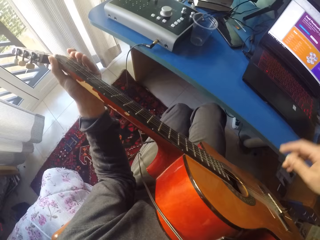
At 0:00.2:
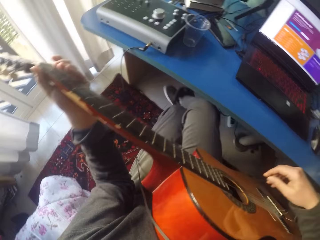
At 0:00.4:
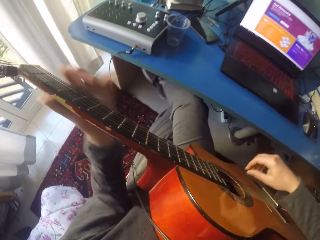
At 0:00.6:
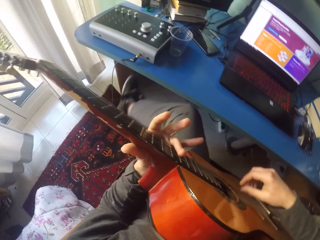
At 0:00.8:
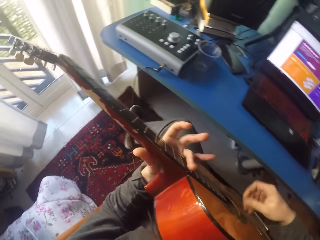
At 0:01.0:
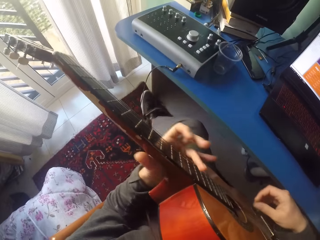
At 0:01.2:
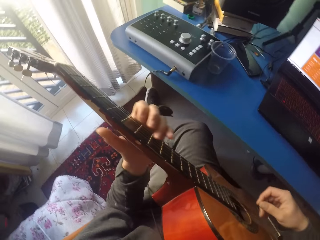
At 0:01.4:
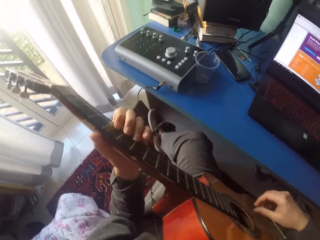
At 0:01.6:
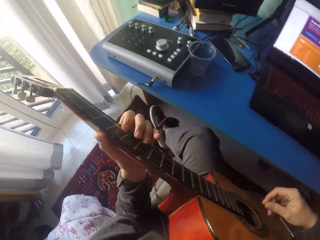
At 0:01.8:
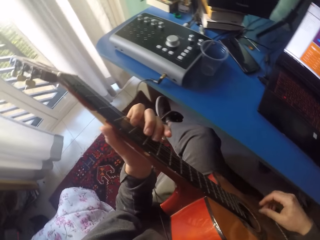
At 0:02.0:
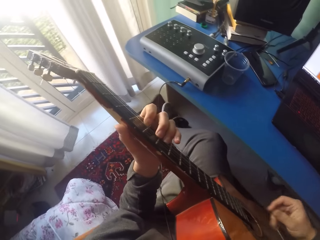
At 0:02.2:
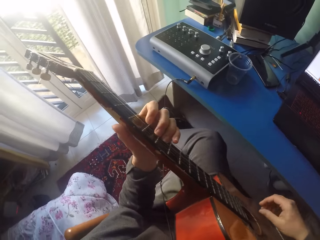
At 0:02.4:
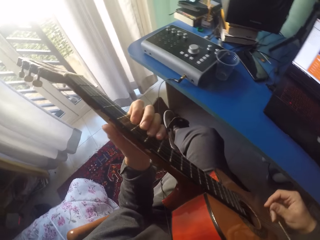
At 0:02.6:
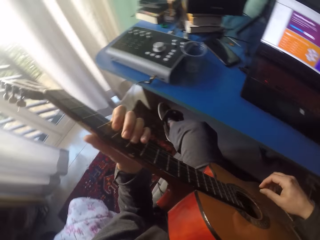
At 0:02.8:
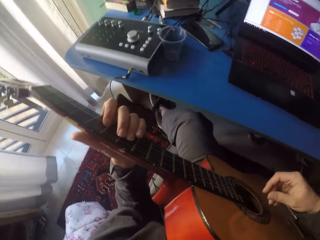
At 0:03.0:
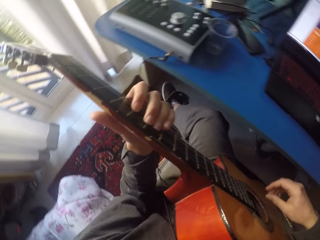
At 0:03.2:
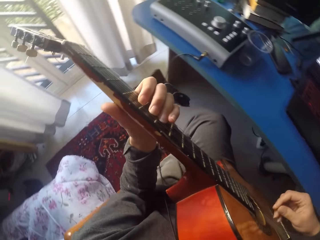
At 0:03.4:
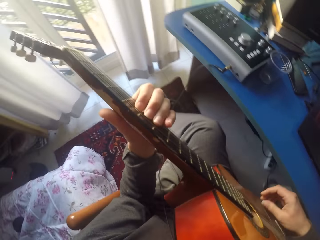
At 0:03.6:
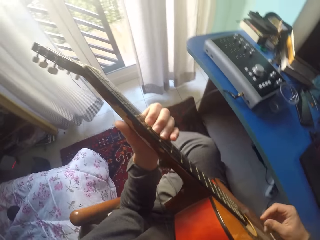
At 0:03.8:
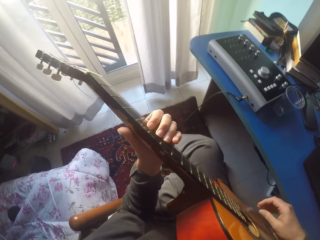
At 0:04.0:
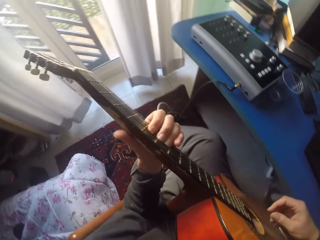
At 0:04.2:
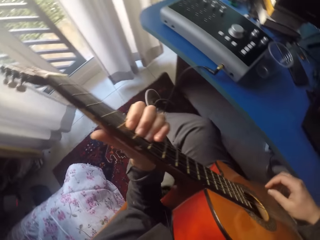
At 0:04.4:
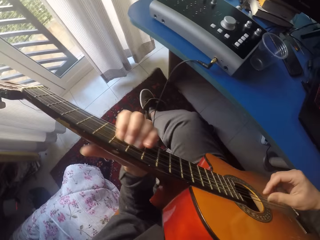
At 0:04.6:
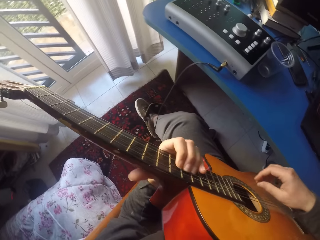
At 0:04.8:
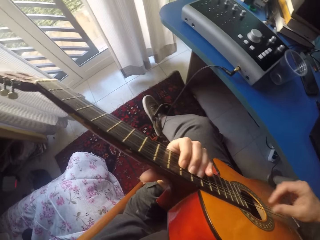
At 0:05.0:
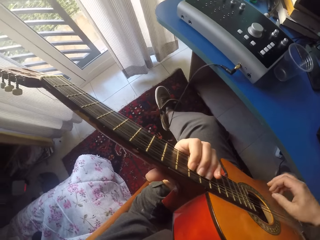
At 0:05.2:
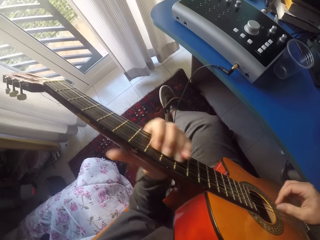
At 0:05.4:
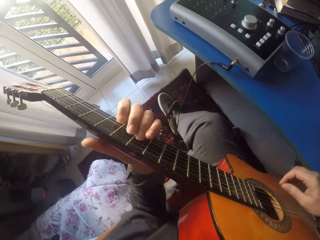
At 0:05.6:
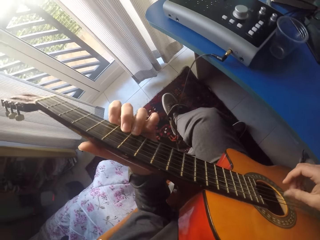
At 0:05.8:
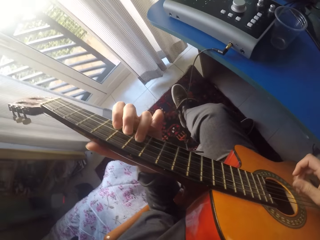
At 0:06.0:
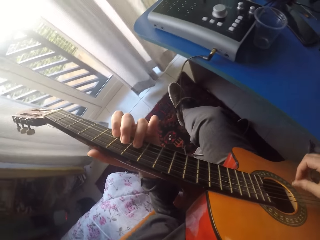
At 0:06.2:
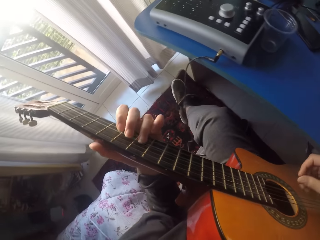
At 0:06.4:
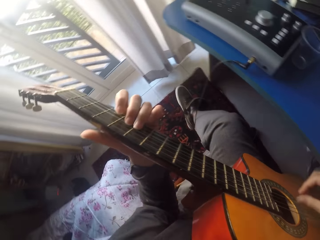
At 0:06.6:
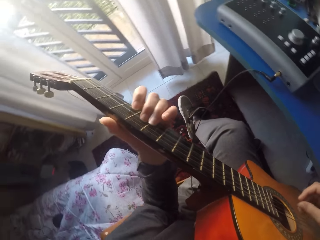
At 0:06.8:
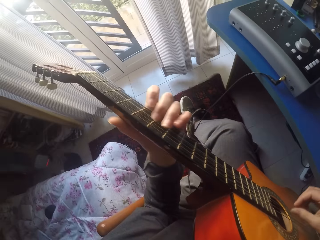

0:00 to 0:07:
The camera wearer plays the guitar.
